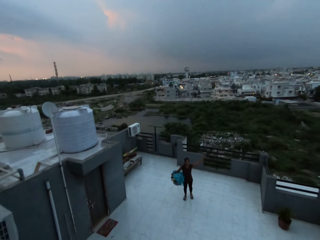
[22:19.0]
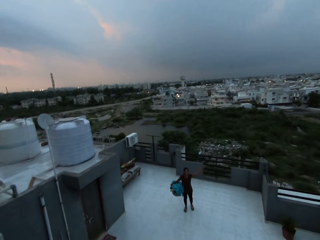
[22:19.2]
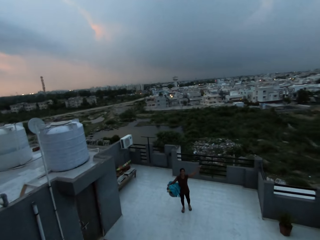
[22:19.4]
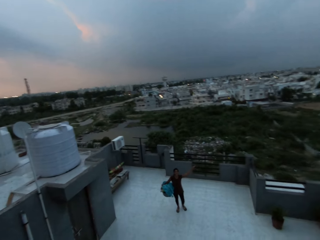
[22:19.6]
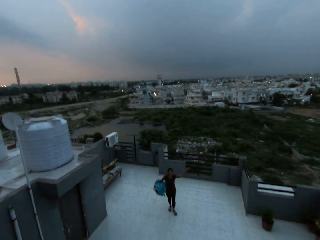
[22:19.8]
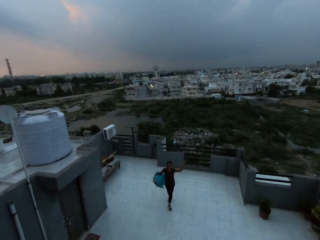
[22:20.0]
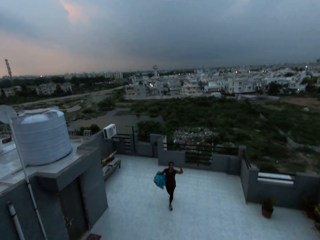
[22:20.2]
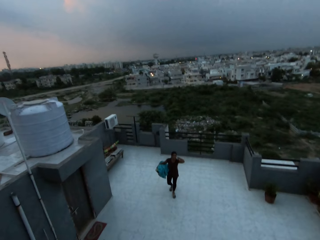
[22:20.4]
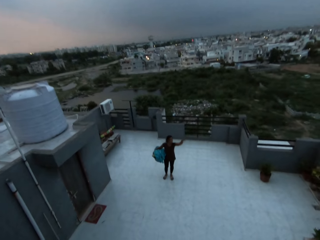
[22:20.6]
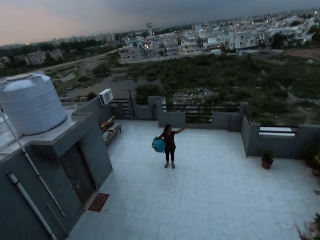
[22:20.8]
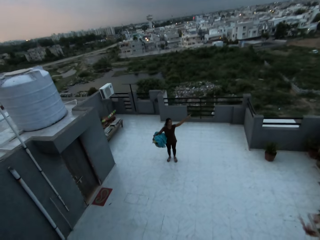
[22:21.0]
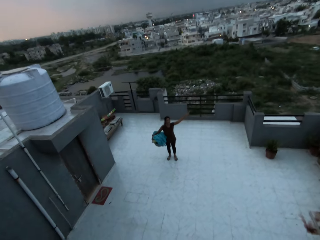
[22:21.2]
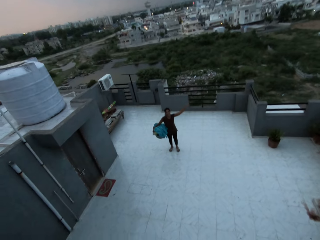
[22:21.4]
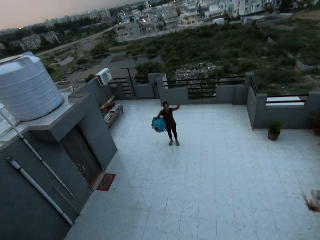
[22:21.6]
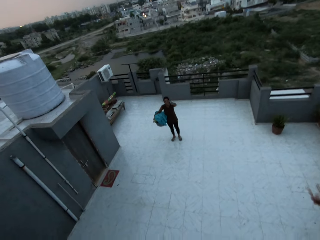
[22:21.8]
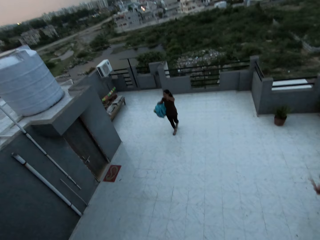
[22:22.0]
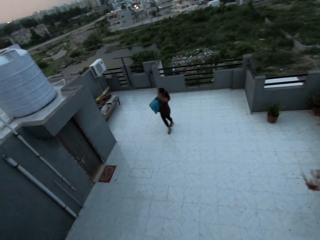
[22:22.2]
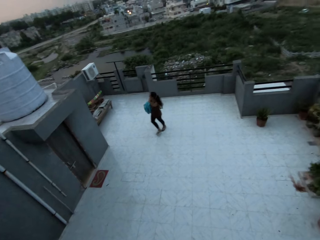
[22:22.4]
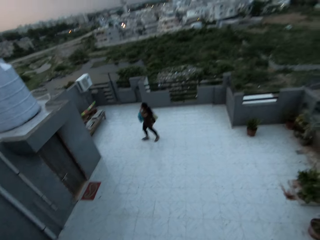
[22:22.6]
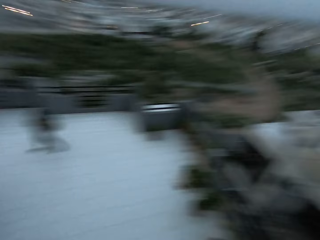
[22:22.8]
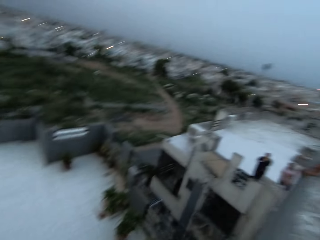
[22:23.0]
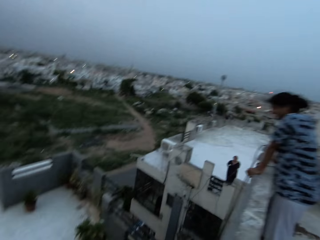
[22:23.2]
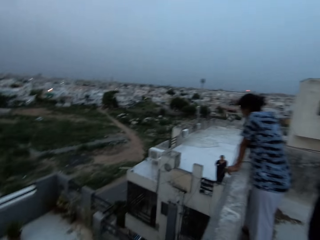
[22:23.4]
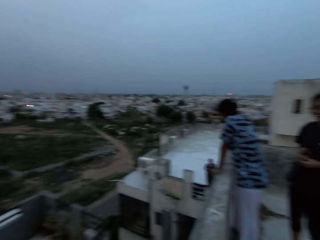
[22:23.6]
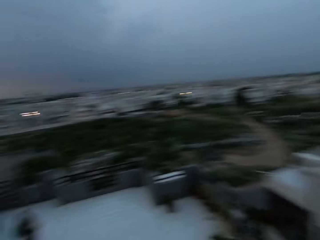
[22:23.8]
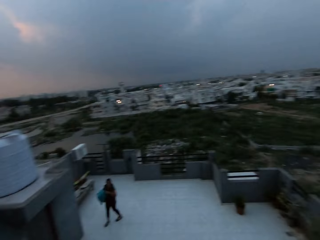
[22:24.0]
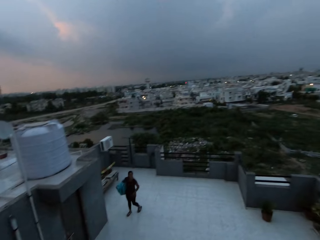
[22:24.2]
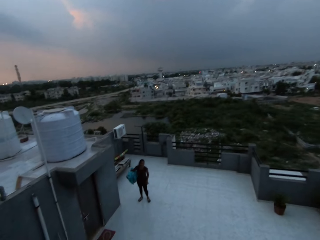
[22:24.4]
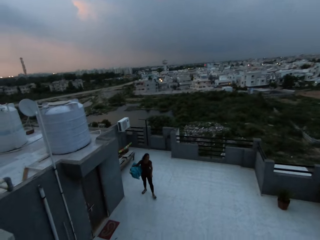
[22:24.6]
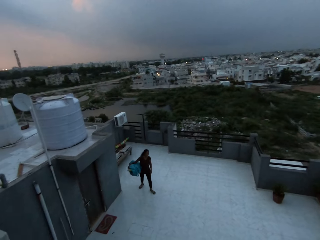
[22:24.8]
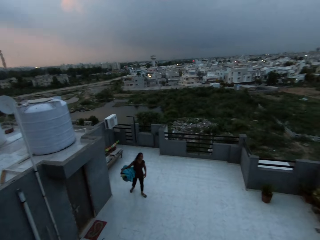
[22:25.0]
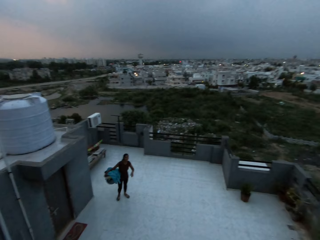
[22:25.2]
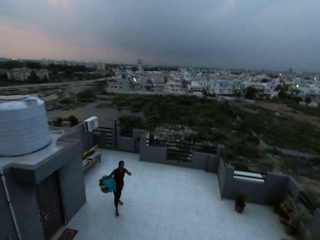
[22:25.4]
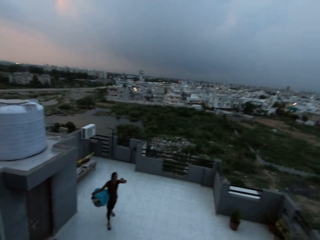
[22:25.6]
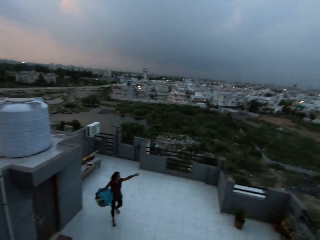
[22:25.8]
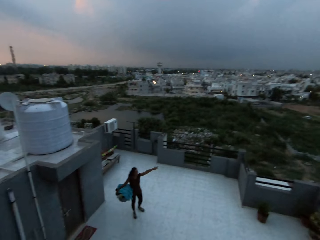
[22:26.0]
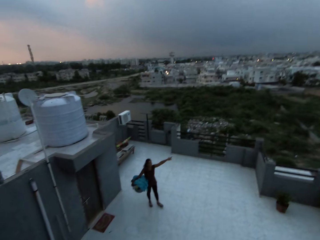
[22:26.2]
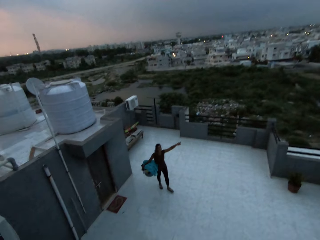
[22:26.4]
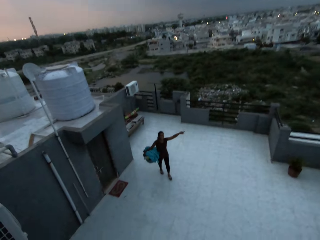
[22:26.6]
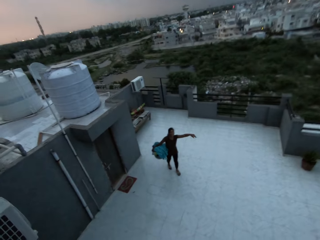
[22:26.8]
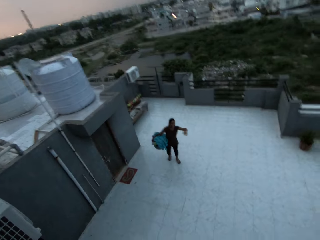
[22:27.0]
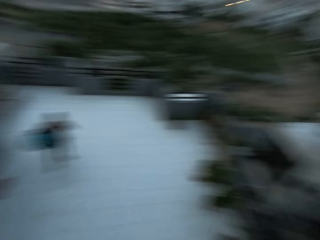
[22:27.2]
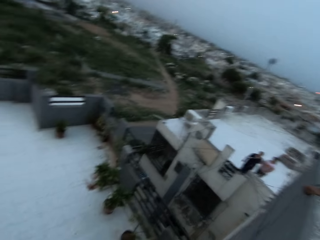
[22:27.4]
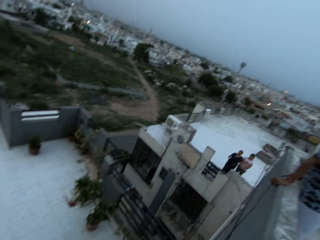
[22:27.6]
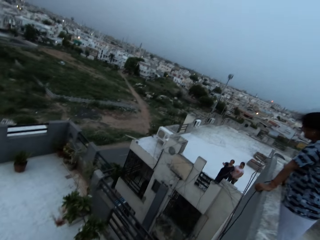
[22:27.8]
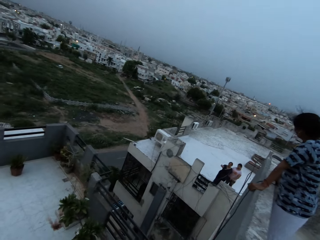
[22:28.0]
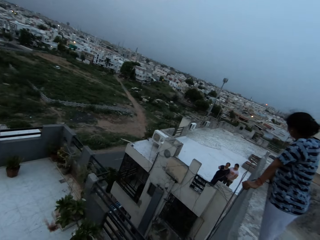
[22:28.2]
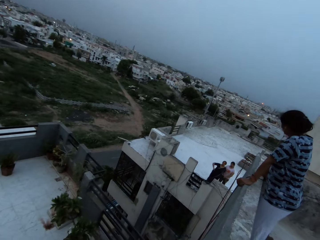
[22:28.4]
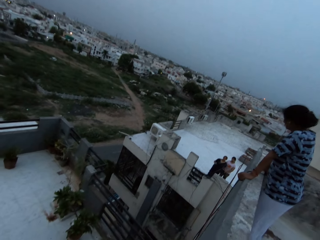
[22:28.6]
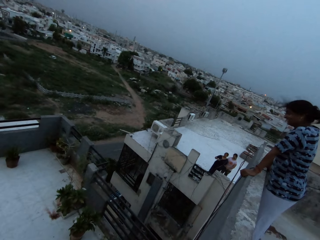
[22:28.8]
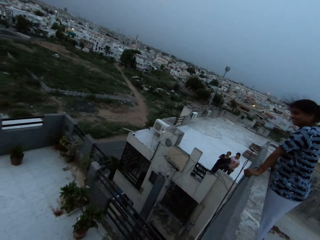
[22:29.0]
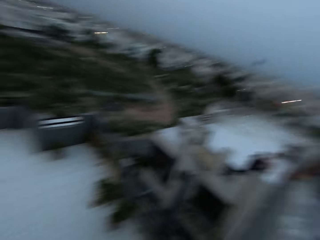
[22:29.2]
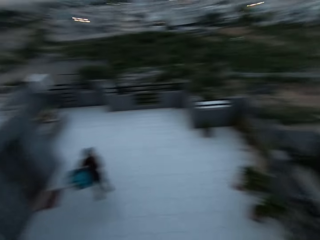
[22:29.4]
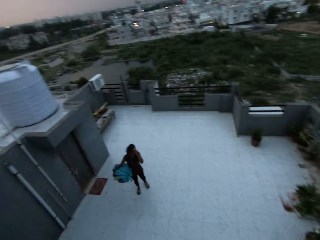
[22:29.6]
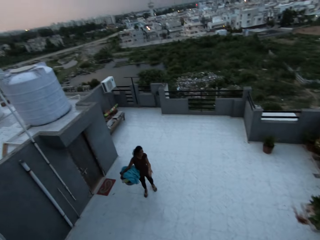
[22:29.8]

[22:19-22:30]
The camera wearer looks around. The woman converses with the group of people.

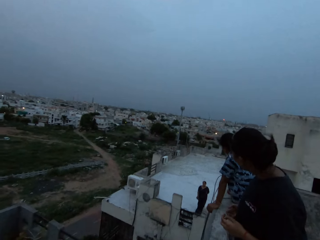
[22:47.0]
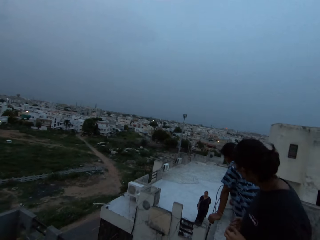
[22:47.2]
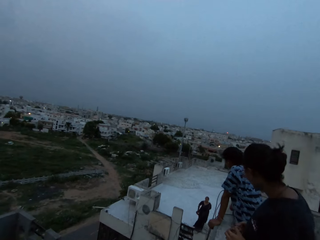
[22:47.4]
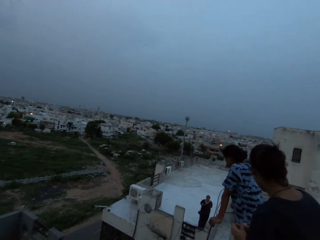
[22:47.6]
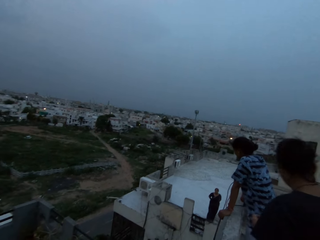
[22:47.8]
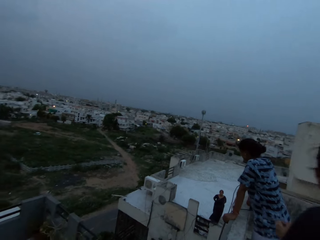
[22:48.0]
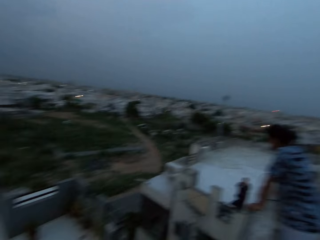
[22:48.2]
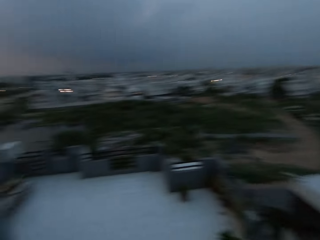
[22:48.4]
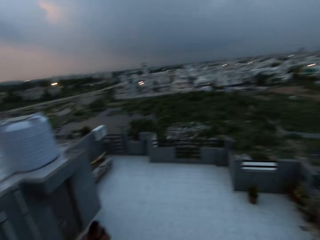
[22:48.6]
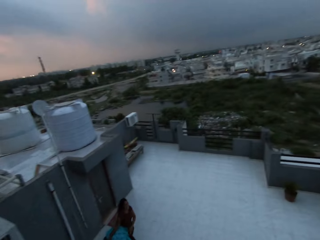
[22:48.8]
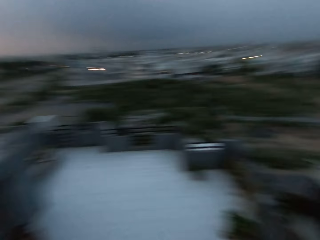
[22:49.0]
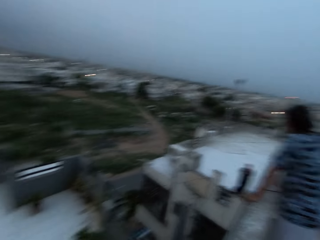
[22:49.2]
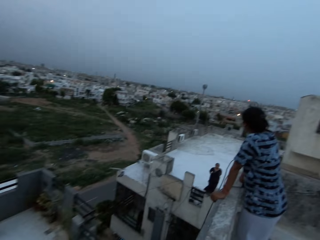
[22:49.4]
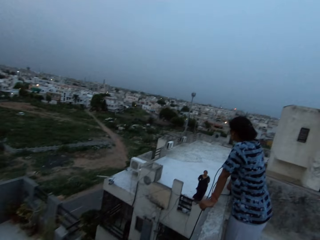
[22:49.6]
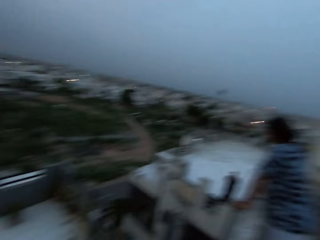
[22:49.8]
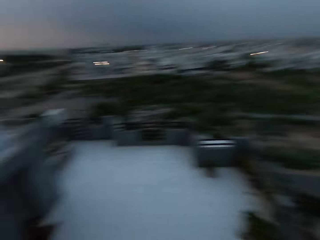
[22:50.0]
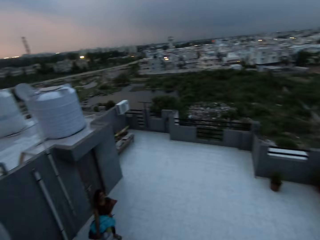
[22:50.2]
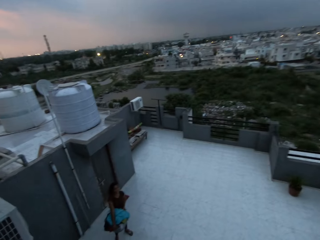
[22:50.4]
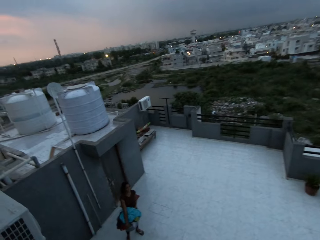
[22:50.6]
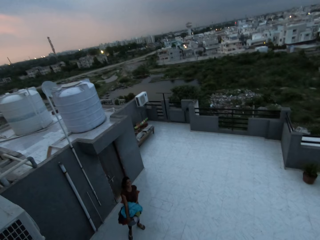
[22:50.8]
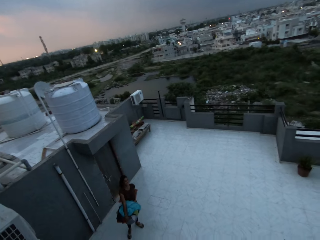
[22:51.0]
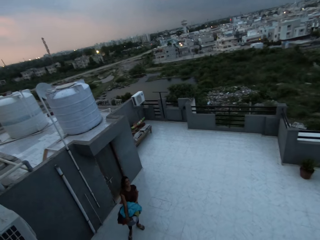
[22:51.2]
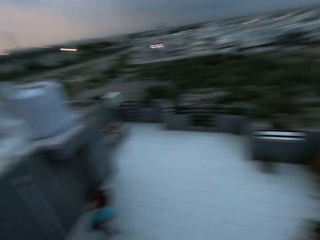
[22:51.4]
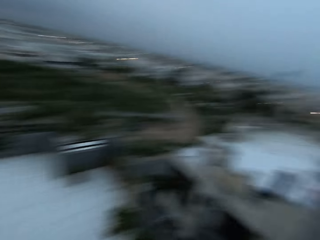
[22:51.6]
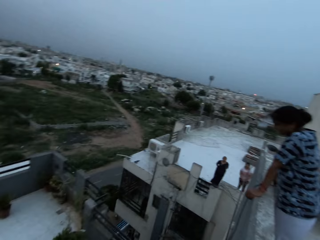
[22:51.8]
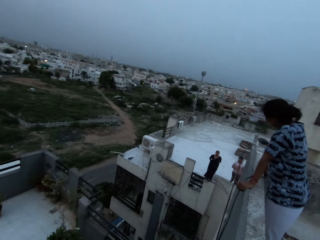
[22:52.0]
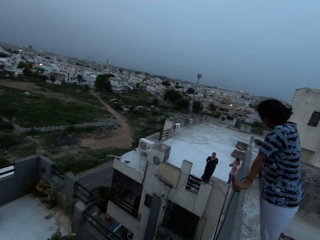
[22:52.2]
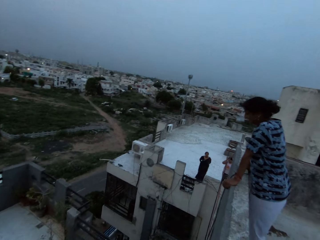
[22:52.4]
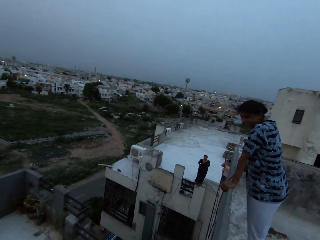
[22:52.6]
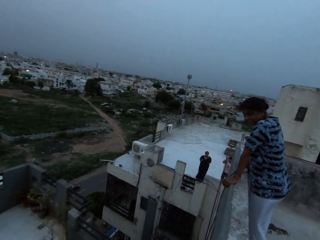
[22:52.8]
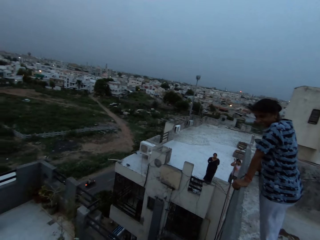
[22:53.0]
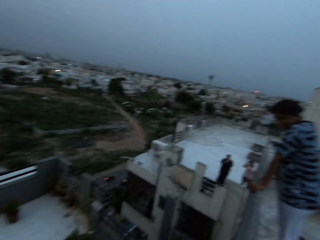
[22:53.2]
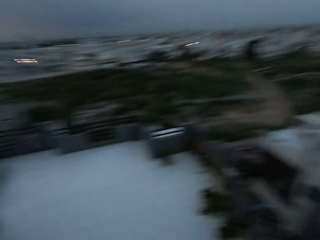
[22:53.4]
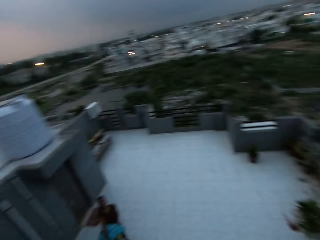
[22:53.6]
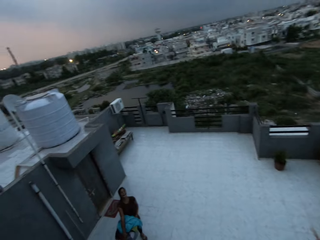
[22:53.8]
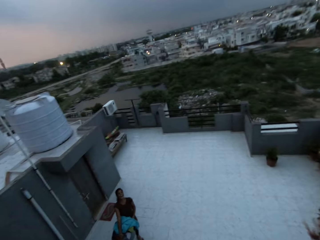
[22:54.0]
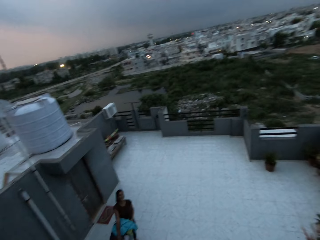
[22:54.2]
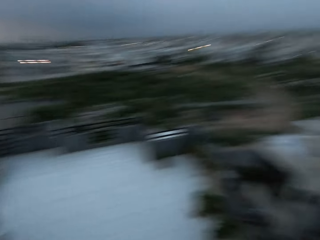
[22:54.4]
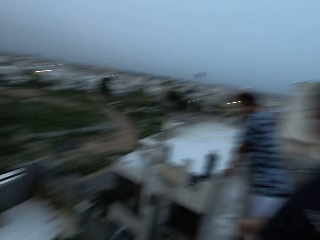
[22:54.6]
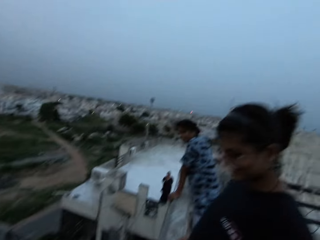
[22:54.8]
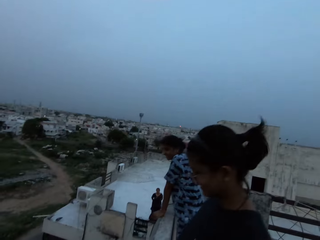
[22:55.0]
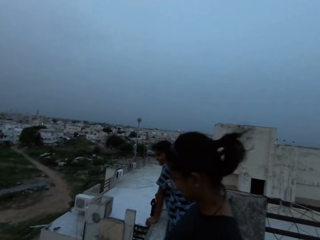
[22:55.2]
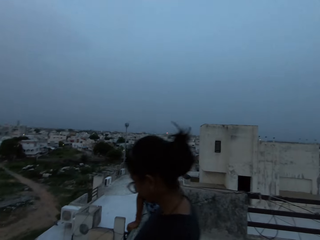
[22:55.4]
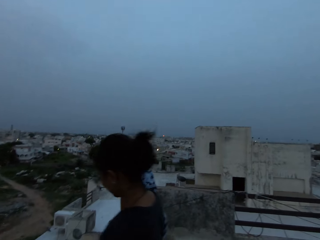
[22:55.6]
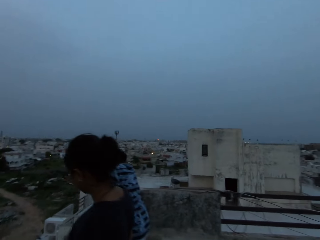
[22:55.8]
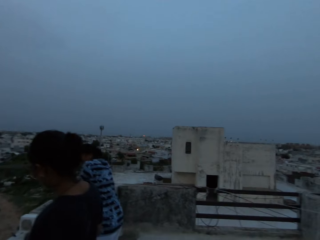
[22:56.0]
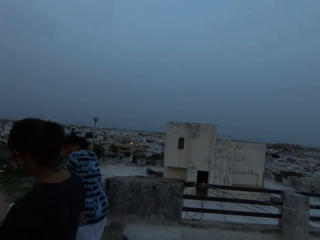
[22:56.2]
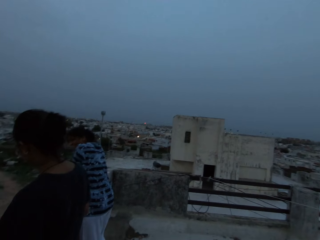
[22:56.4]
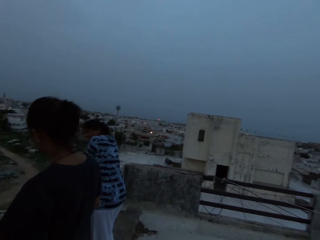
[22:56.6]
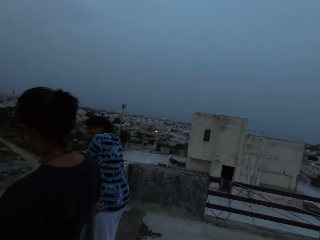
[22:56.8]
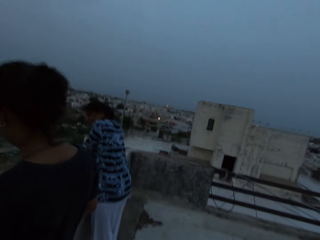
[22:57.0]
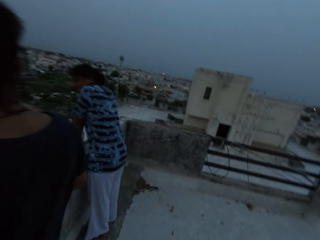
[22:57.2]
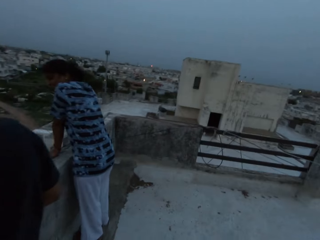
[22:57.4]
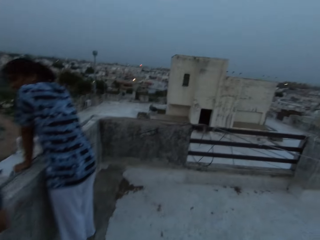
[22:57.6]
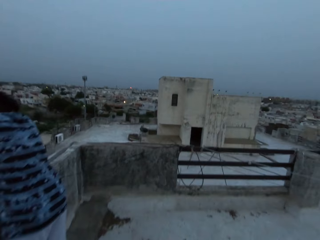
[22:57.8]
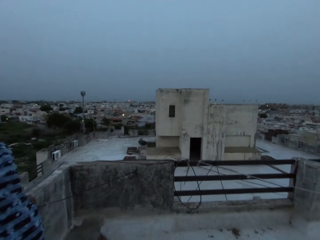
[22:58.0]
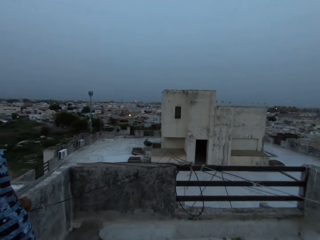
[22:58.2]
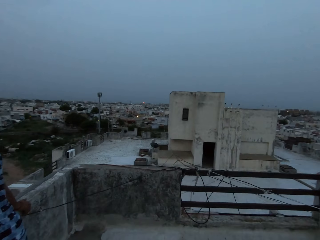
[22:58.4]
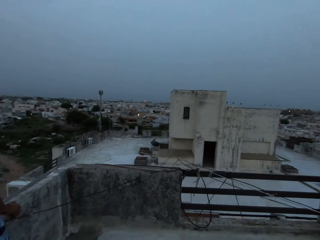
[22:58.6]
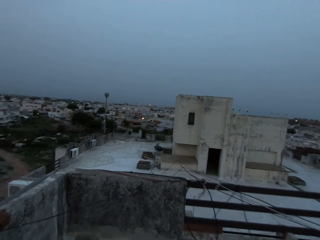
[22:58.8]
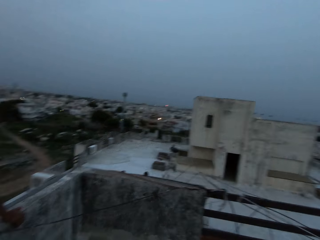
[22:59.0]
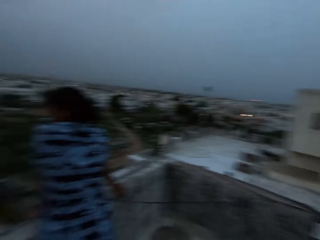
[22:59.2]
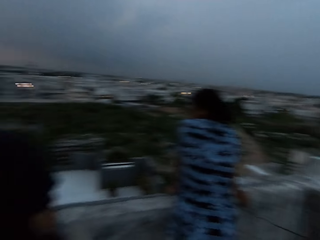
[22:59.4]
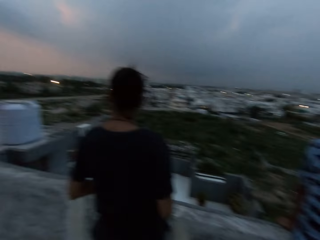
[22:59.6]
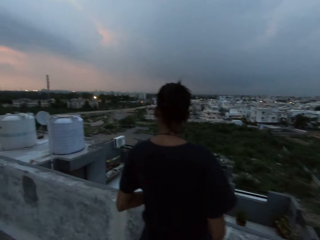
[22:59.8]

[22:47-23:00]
A person looks at another person. A third person looks at the second person. The camera wearer looks around a city. They look at the second person. They look at a fourth person. A woman converses with the camera wearer, another woman and a third woman. A fourth woman converses with the camera wearer, the second woman and the third woman. The camera wearer looks at the second person again. They look at the fourth person again. They look around the city. They walk on a building.
